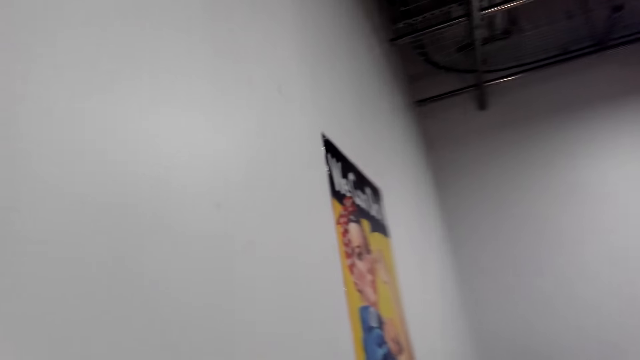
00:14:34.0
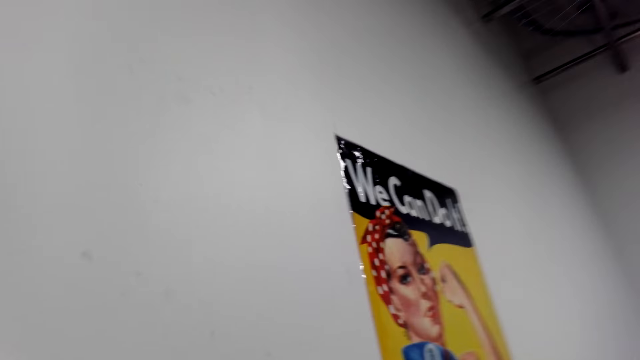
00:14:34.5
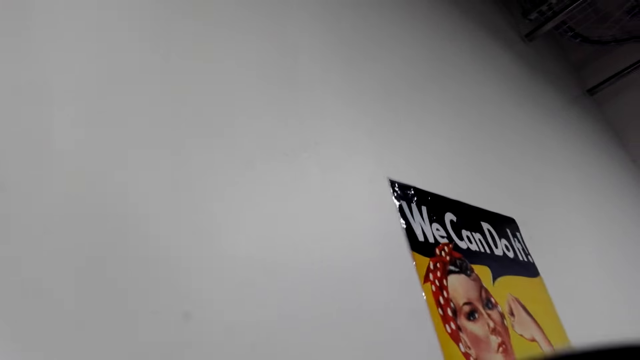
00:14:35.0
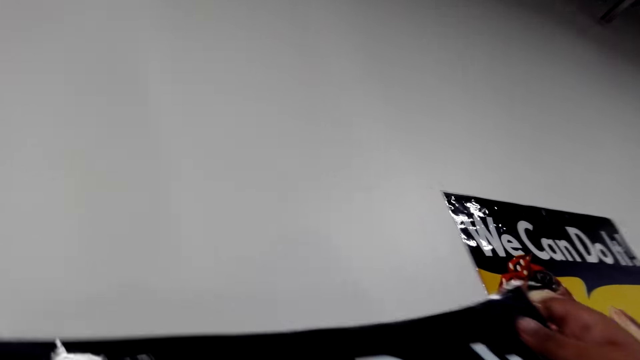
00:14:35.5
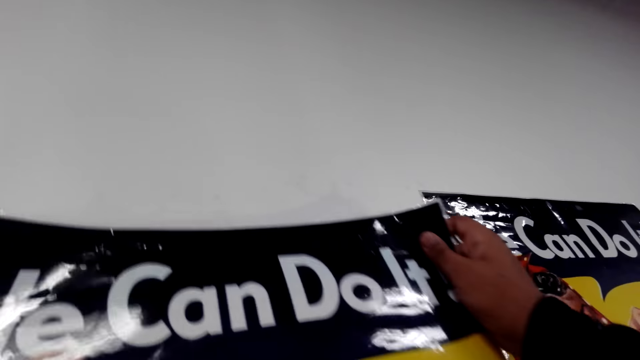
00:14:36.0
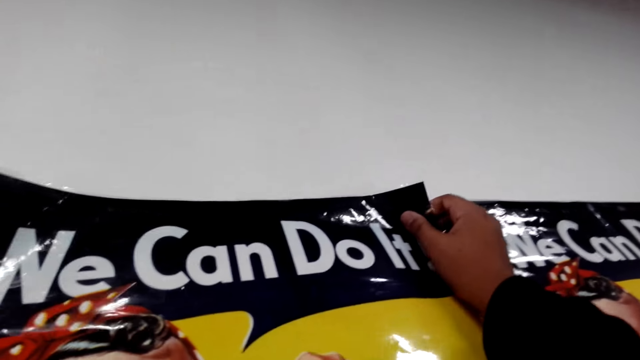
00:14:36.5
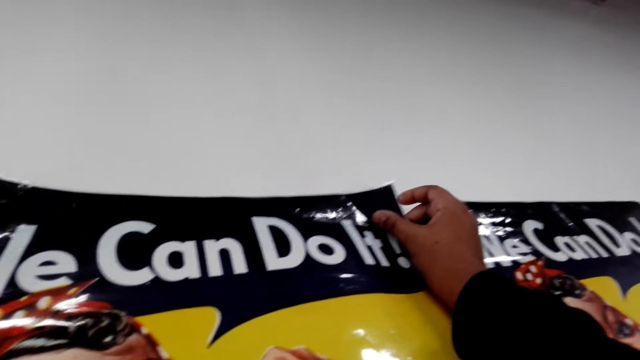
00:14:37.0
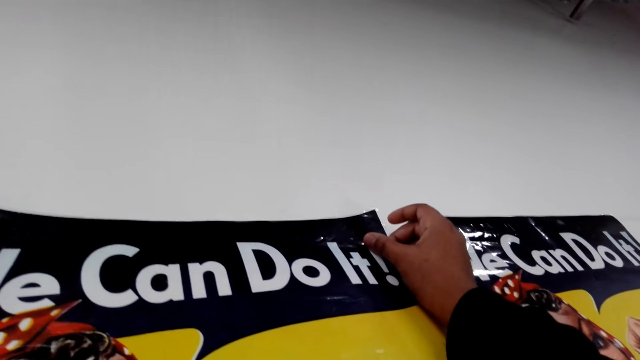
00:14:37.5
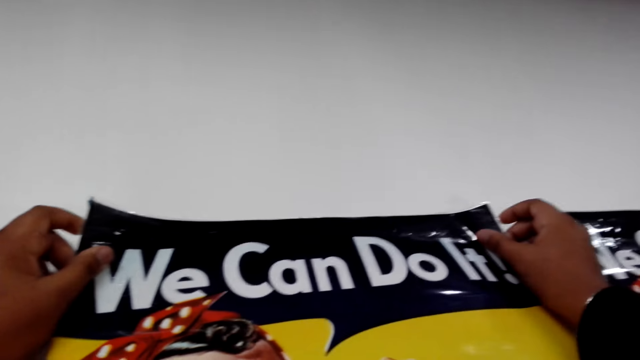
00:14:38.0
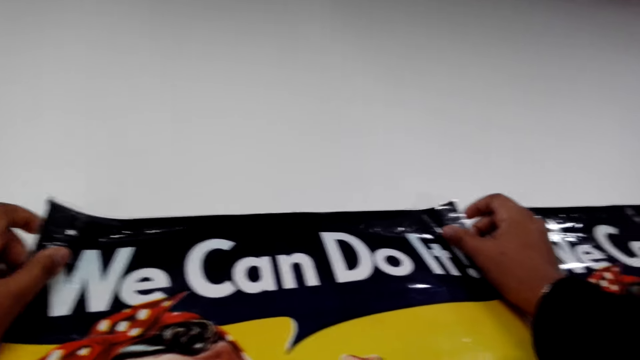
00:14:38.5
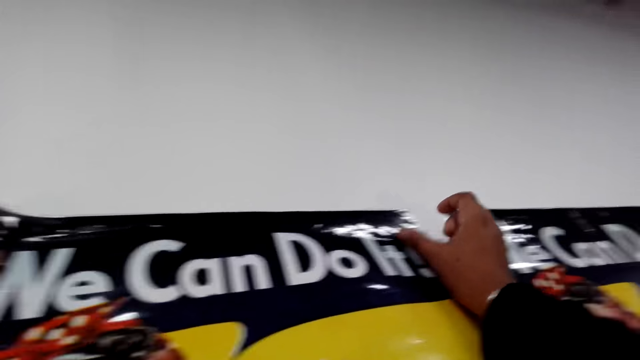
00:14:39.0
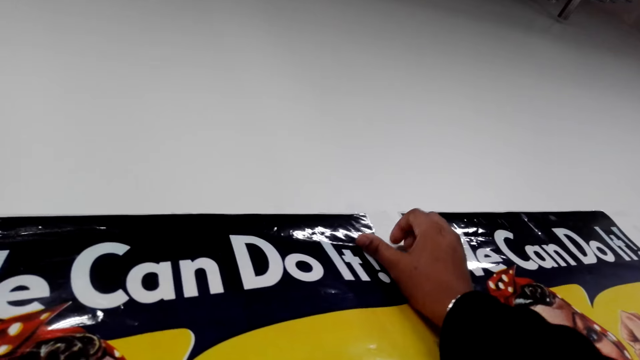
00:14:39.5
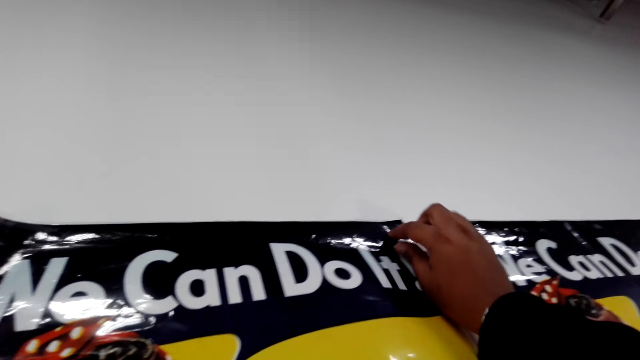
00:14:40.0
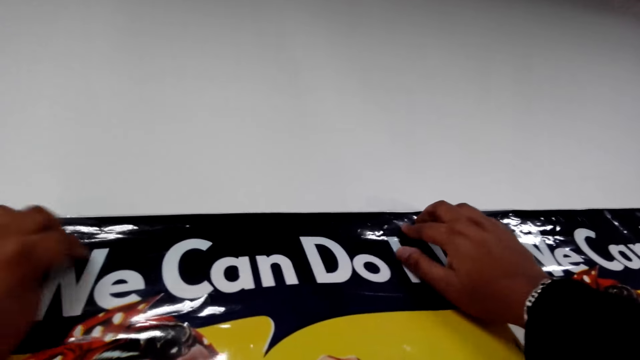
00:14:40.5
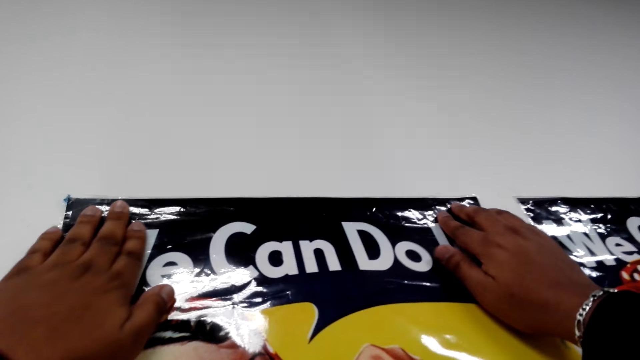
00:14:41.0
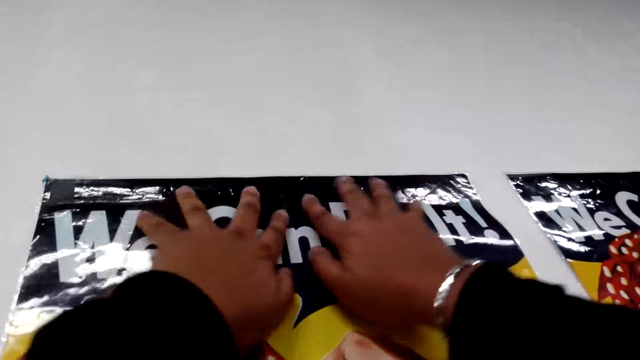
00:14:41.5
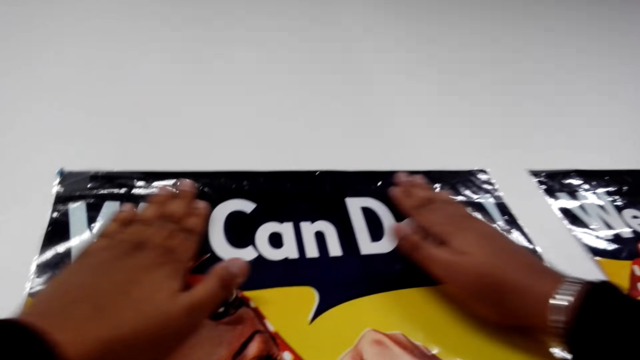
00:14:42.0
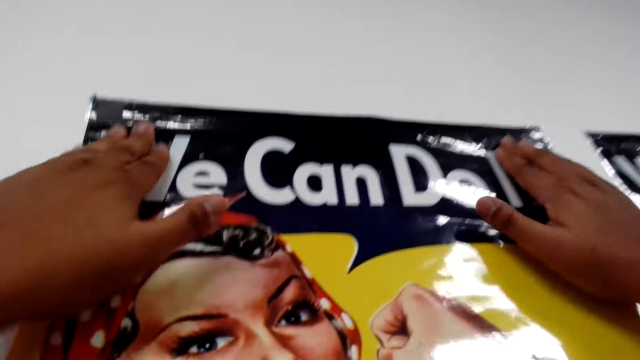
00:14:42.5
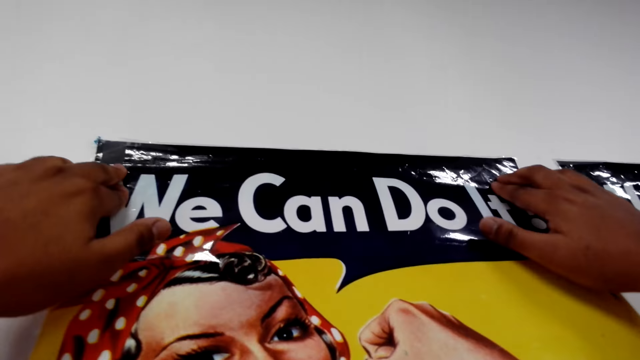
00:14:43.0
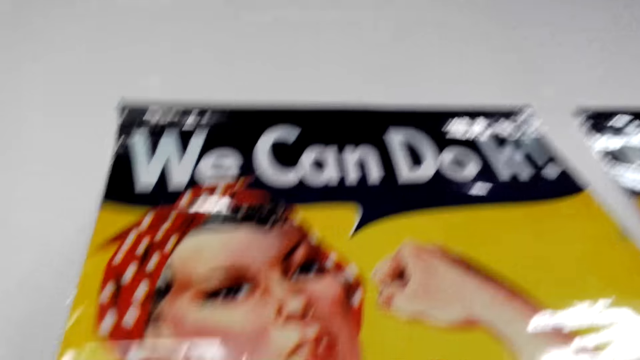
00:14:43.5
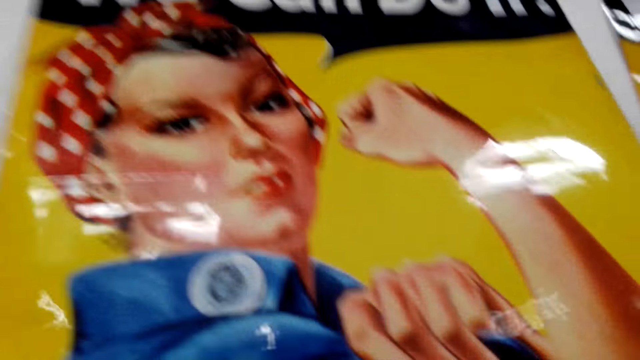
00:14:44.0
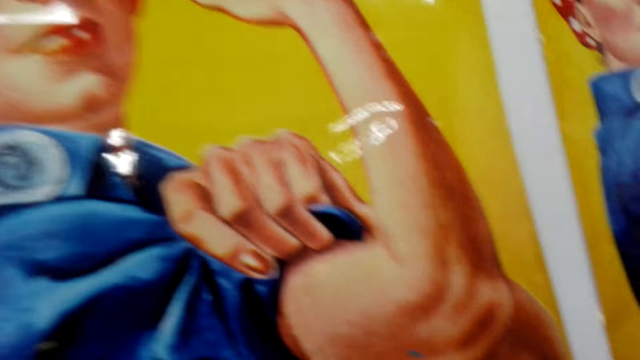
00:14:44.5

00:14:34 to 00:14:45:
The camera wearer sticks the wallpaper or sticker on the wall.

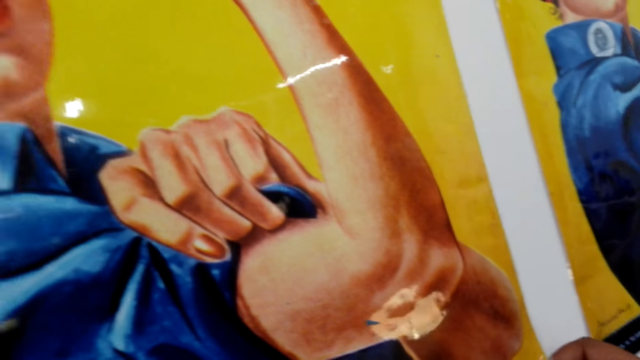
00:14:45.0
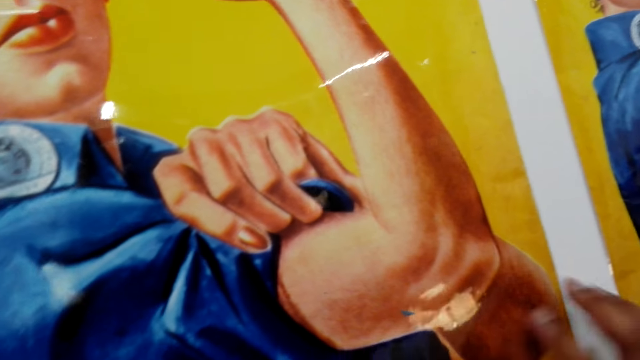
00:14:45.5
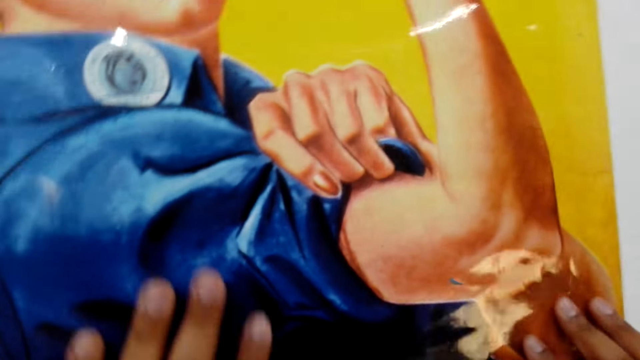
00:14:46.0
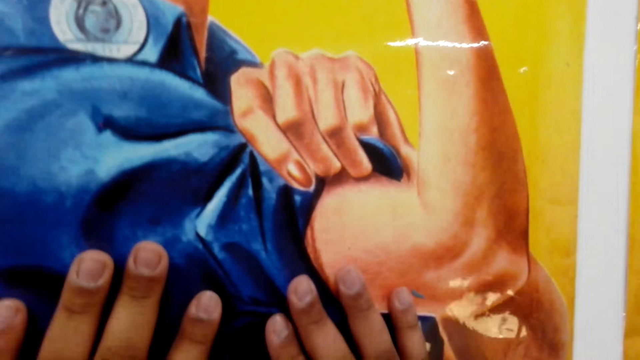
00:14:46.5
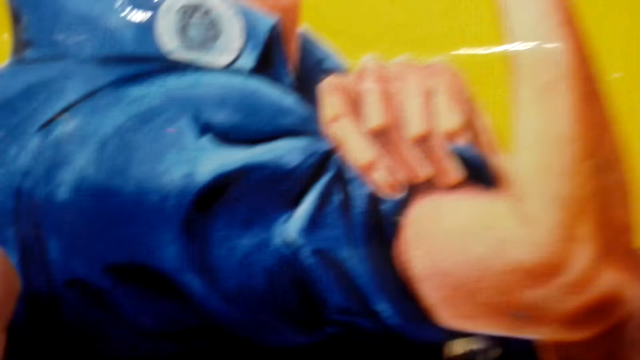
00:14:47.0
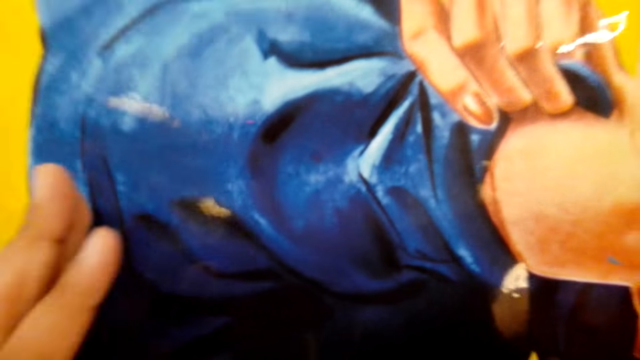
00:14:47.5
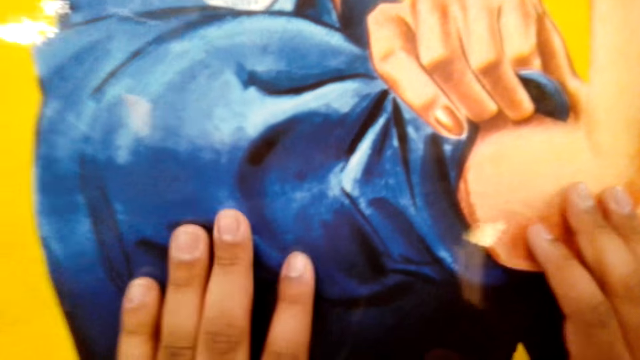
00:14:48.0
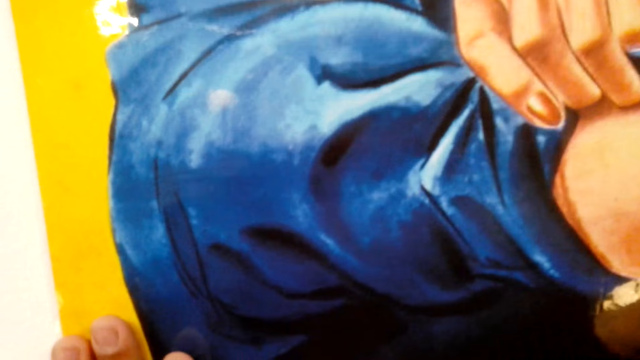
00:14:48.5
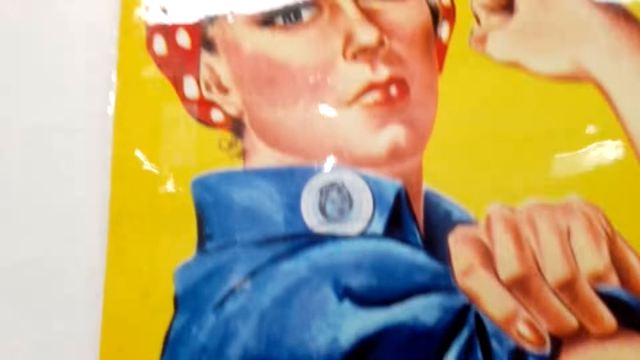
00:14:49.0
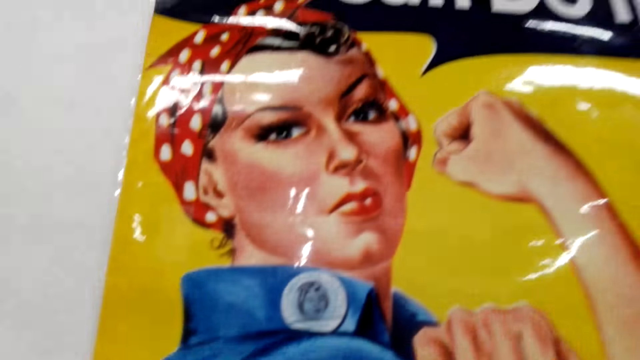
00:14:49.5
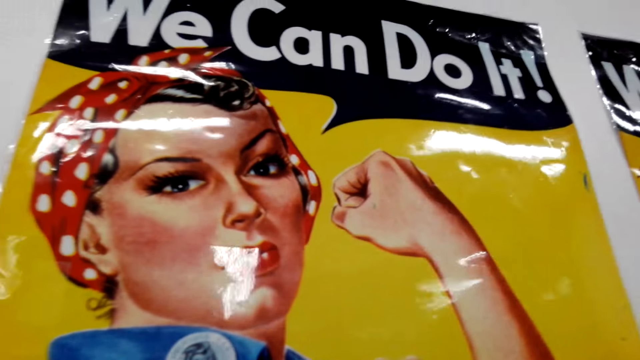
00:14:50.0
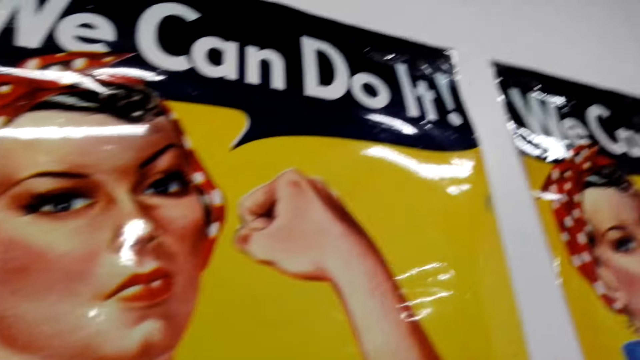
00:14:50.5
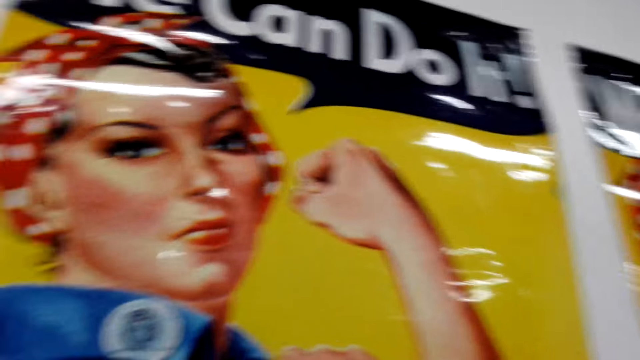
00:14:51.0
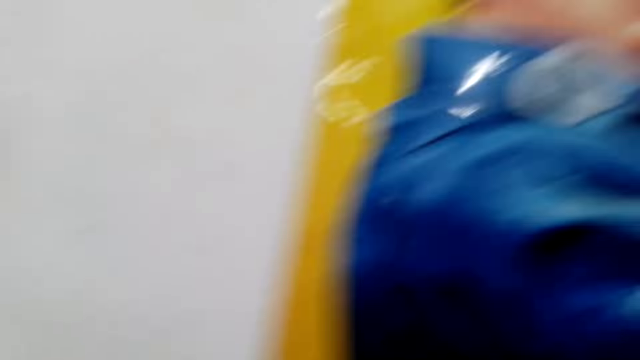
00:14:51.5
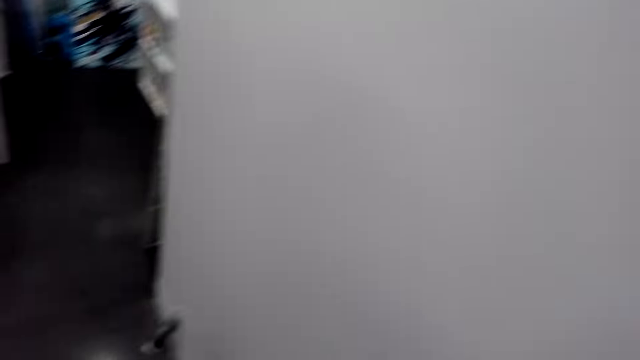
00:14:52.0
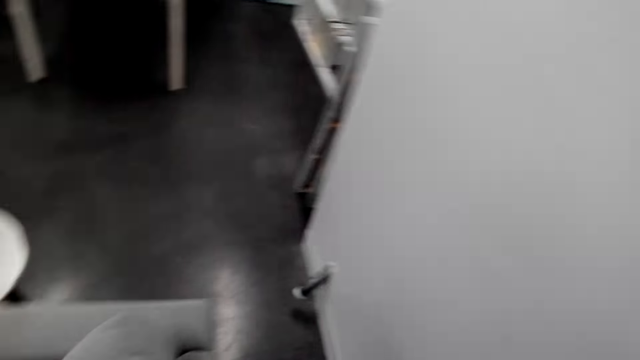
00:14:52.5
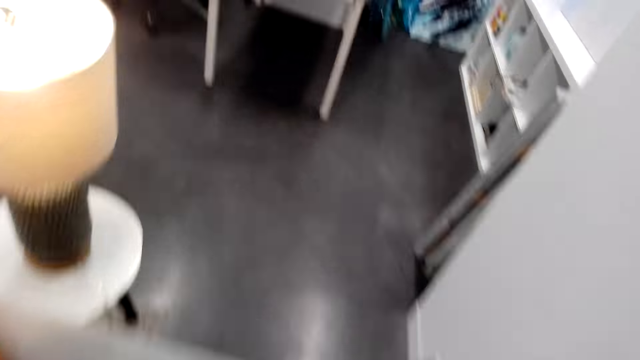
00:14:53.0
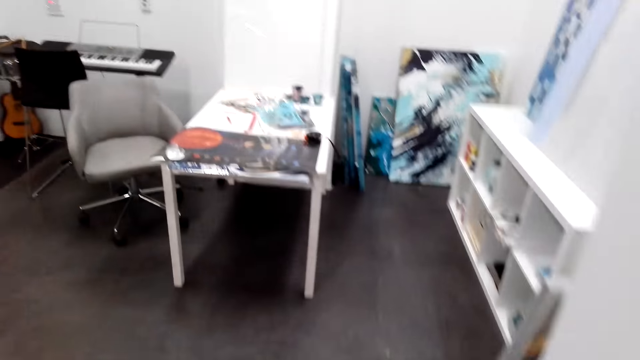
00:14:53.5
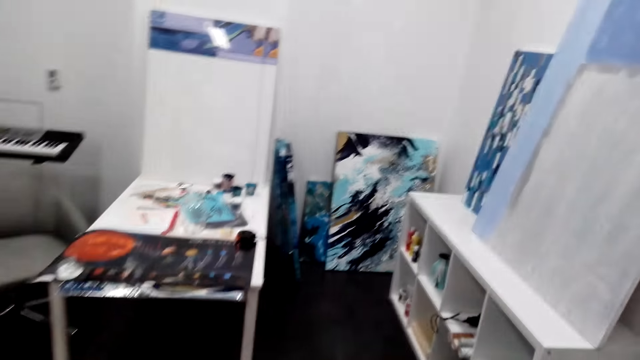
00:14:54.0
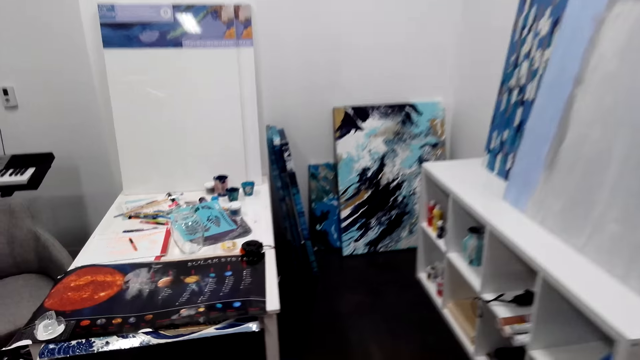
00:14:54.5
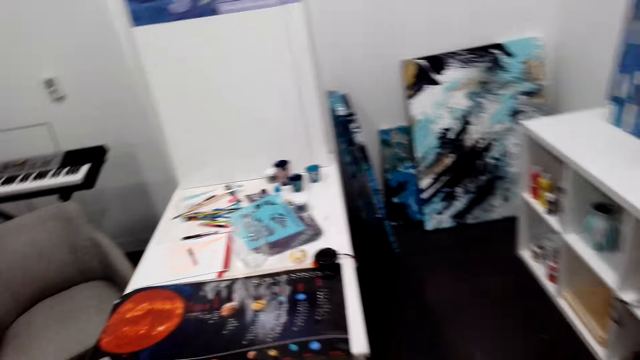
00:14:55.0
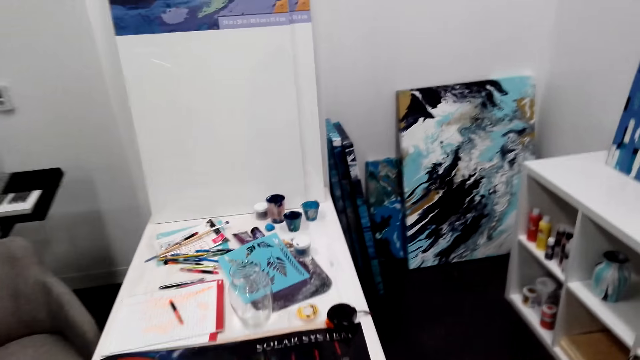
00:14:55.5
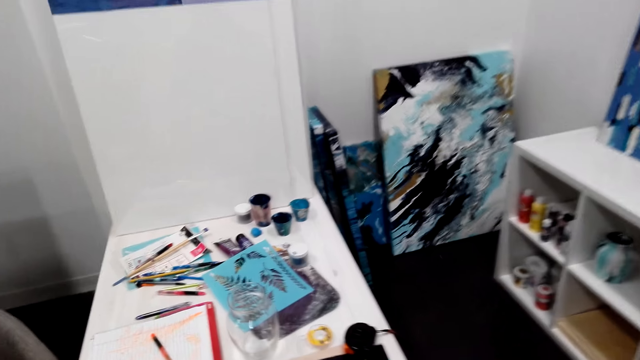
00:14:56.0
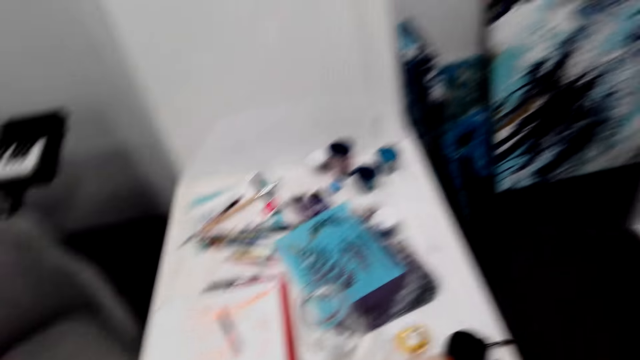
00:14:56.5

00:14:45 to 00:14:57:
The camera wearer adjusts the sticker. They walk around the house.
